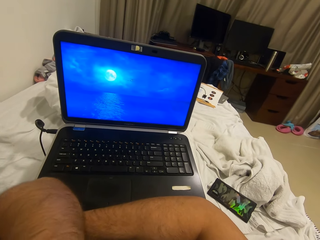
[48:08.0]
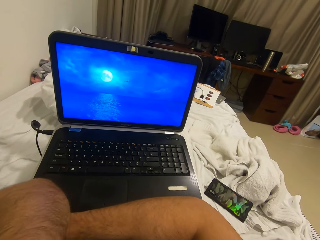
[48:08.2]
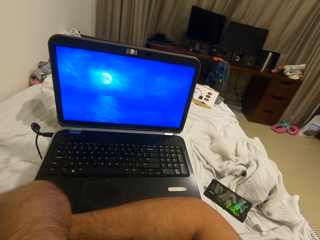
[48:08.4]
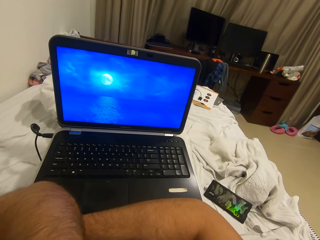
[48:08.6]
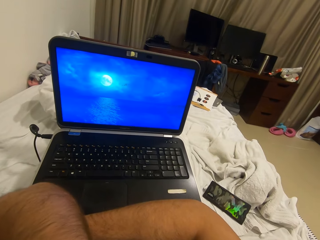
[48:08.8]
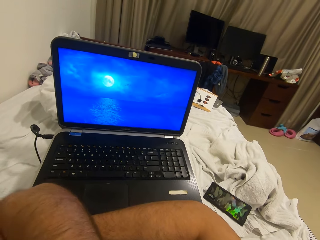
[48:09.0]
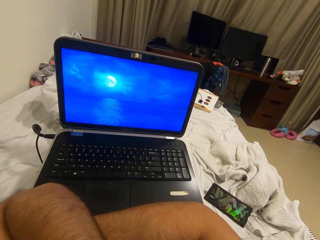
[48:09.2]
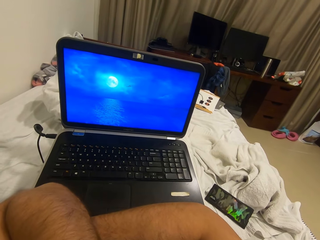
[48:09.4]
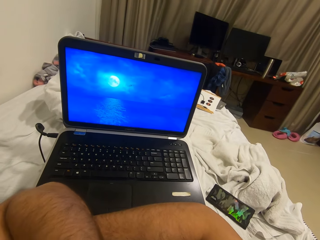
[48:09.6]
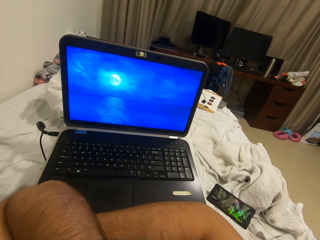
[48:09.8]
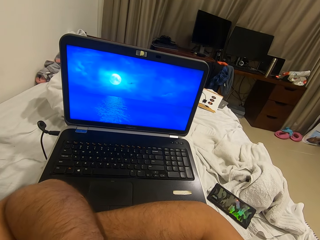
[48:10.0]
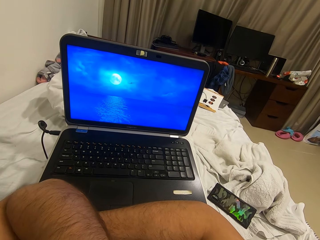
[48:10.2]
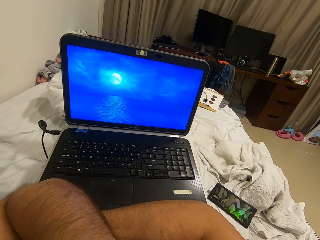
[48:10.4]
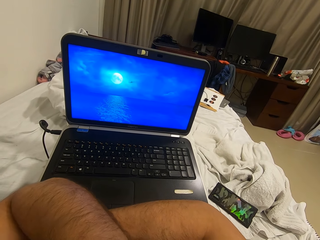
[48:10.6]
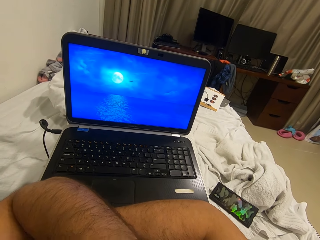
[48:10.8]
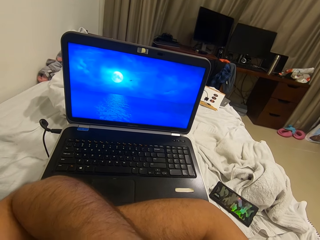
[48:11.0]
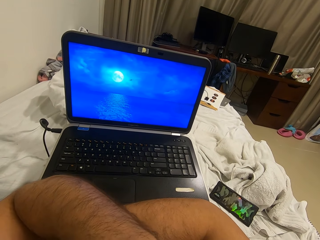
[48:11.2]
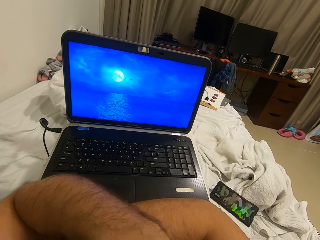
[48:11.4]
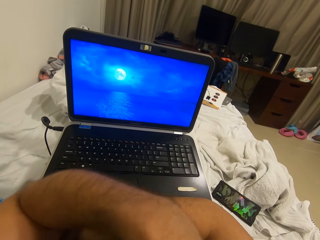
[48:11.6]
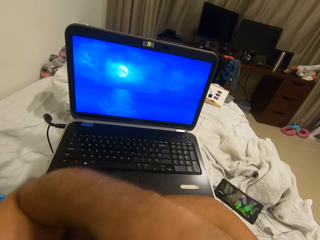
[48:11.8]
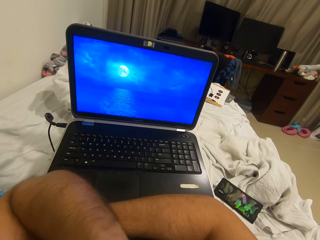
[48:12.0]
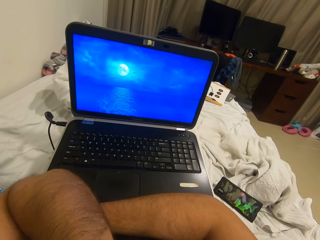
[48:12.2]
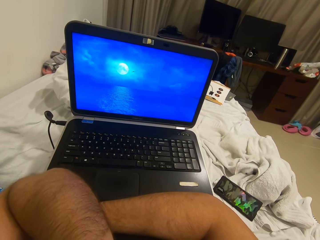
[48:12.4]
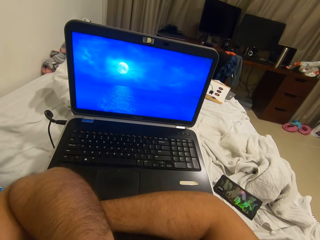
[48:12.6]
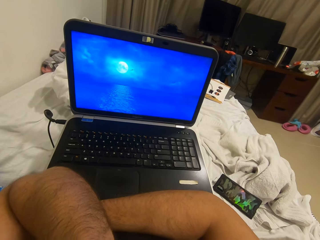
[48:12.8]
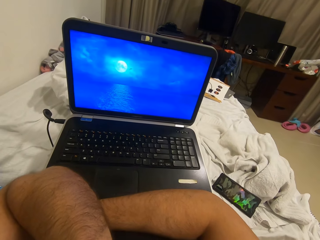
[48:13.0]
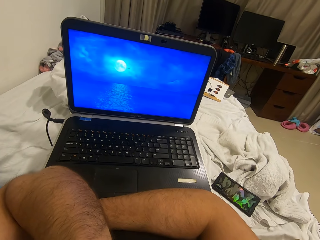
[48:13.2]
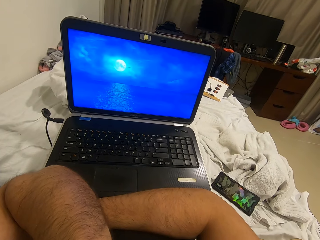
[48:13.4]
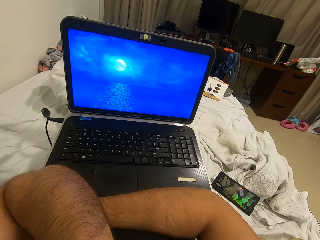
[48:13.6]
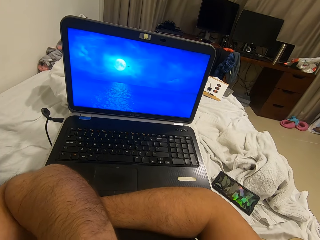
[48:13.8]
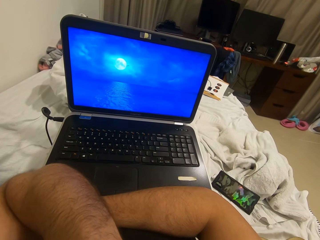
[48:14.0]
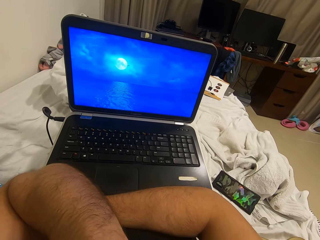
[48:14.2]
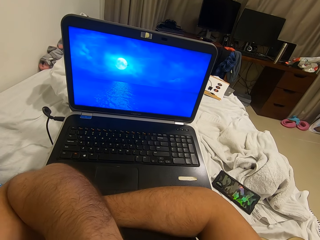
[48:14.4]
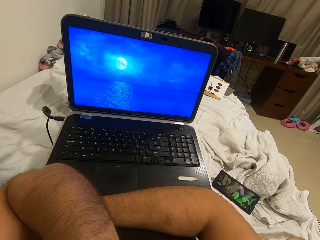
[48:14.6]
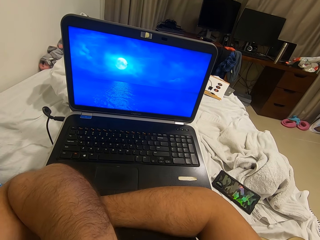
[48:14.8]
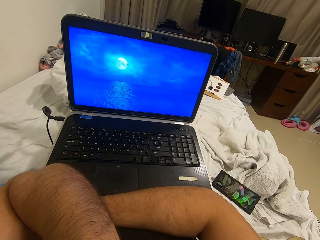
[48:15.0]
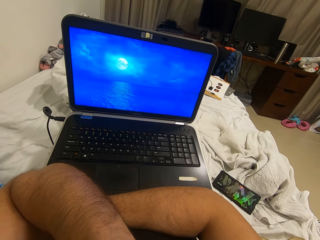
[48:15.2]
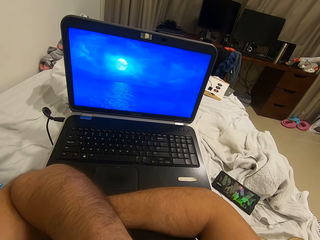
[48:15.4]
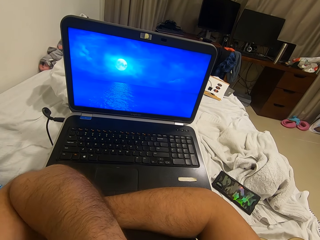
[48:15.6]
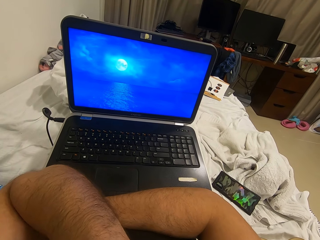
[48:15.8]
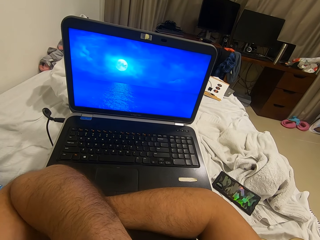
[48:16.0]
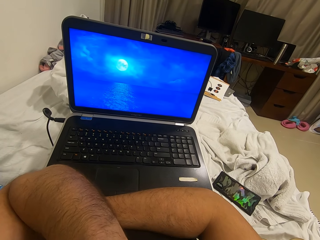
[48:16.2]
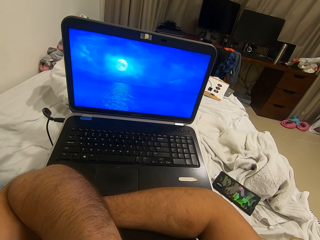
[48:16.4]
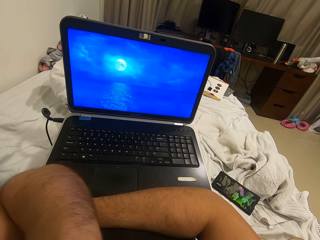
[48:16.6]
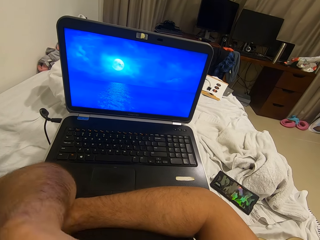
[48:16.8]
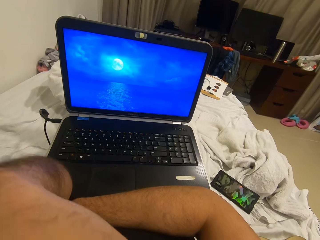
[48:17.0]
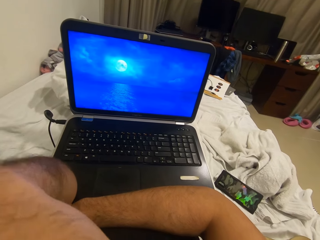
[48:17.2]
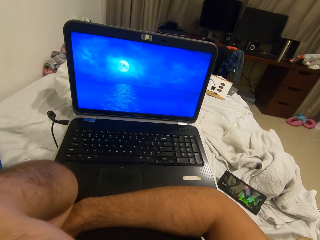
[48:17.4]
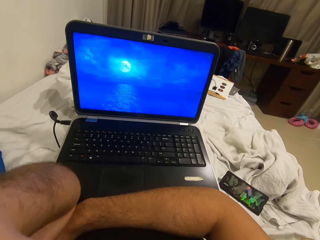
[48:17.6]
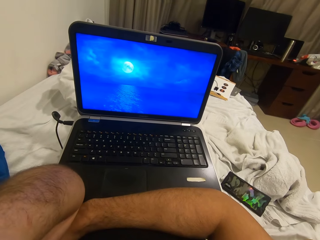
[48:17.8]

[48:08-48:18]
The camera wearer moves his hands.

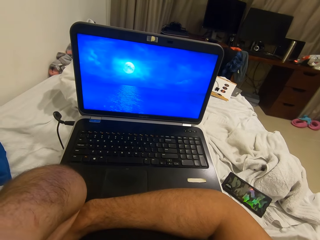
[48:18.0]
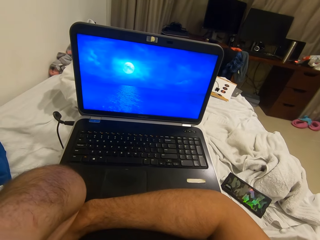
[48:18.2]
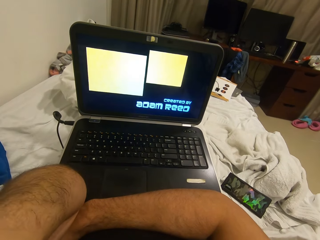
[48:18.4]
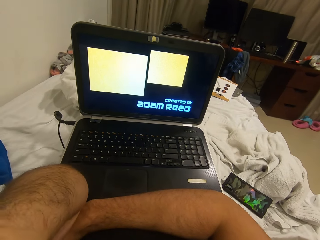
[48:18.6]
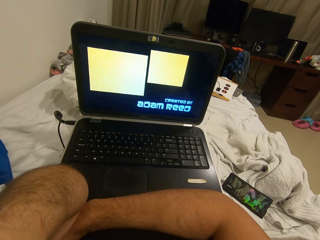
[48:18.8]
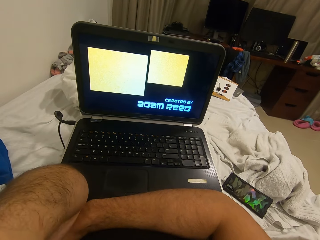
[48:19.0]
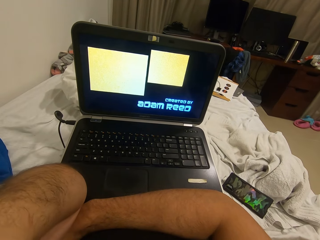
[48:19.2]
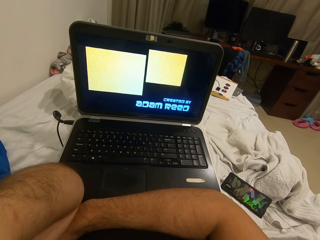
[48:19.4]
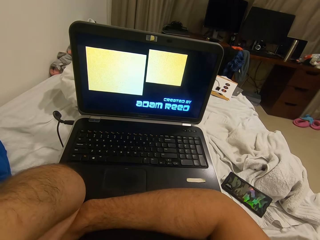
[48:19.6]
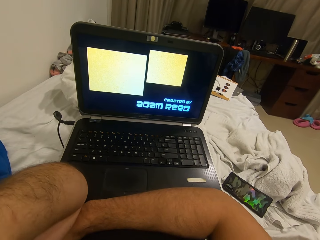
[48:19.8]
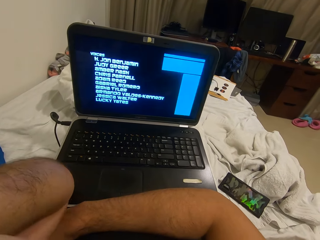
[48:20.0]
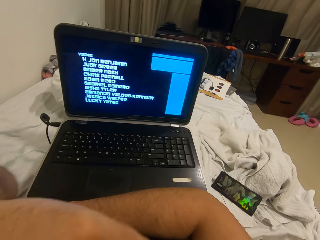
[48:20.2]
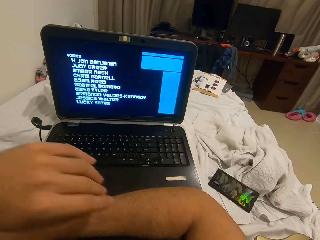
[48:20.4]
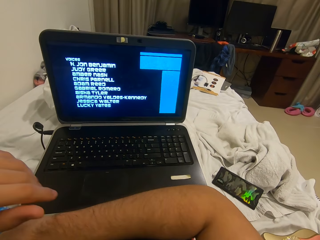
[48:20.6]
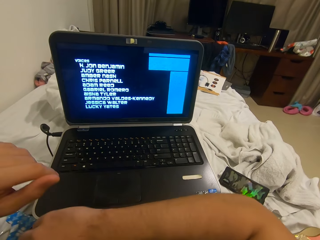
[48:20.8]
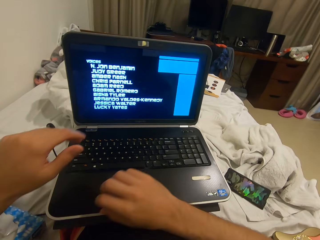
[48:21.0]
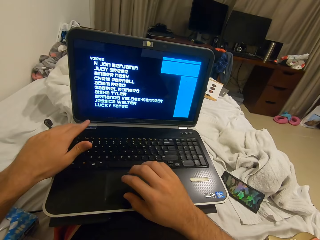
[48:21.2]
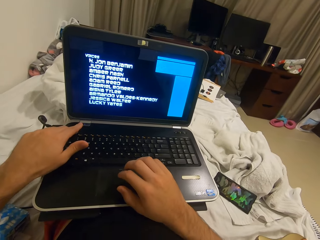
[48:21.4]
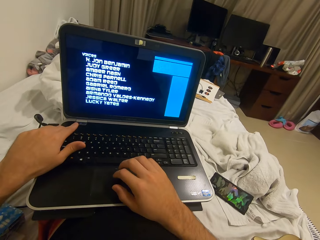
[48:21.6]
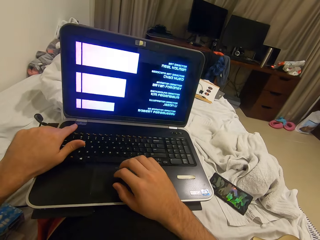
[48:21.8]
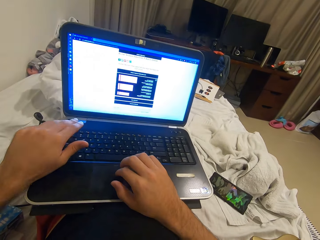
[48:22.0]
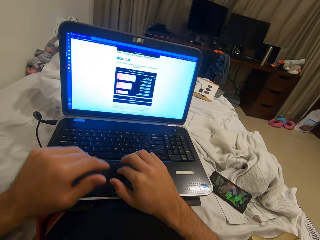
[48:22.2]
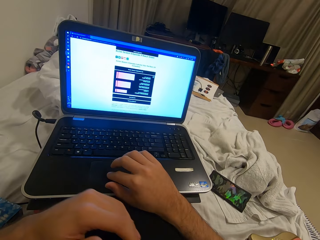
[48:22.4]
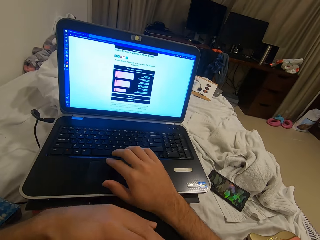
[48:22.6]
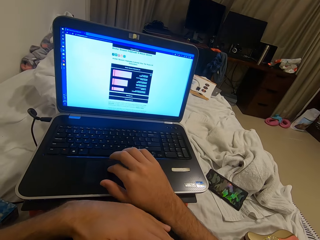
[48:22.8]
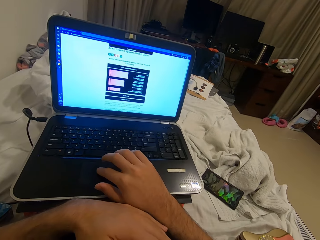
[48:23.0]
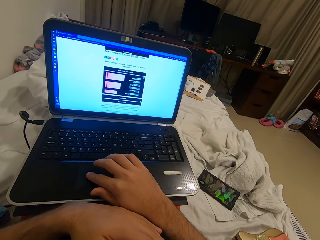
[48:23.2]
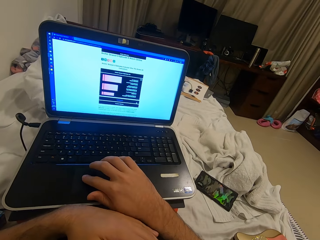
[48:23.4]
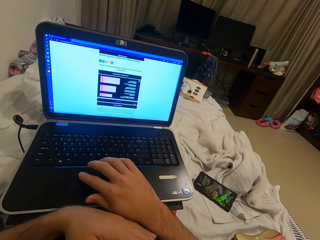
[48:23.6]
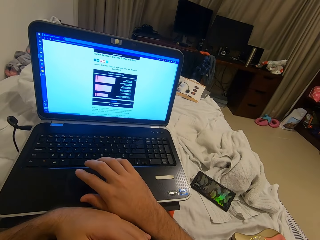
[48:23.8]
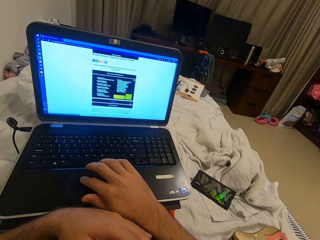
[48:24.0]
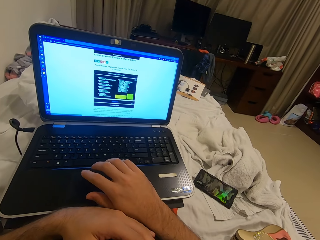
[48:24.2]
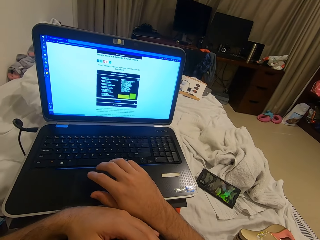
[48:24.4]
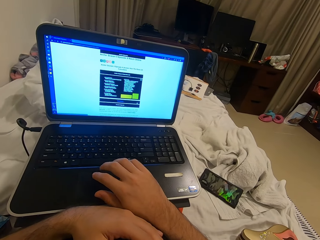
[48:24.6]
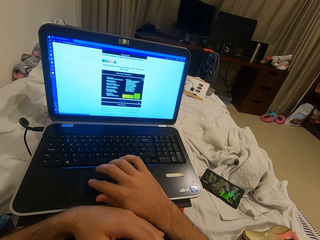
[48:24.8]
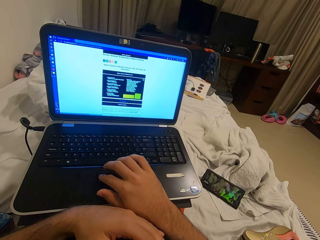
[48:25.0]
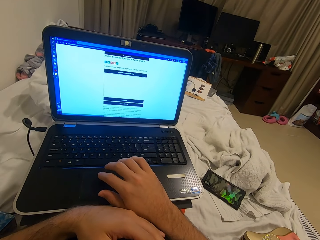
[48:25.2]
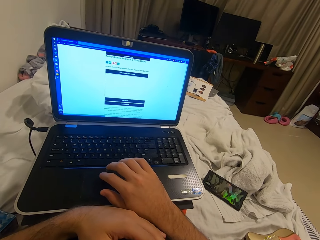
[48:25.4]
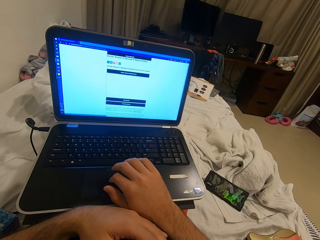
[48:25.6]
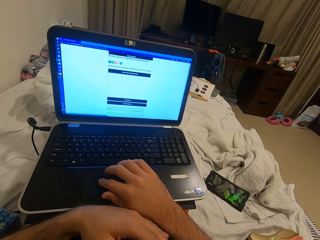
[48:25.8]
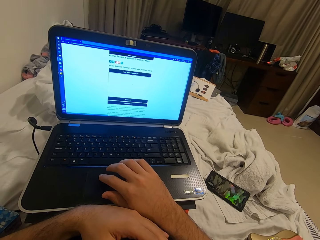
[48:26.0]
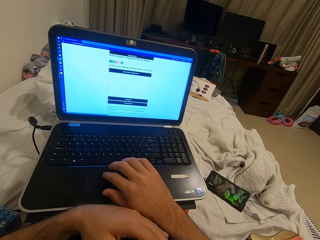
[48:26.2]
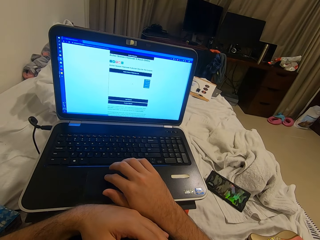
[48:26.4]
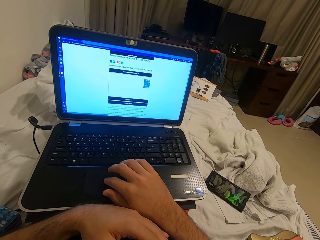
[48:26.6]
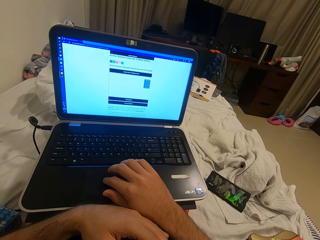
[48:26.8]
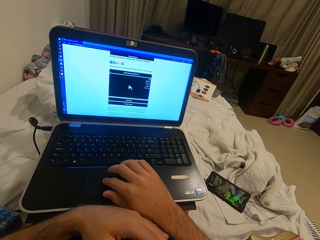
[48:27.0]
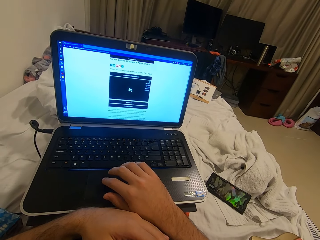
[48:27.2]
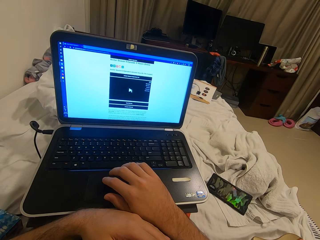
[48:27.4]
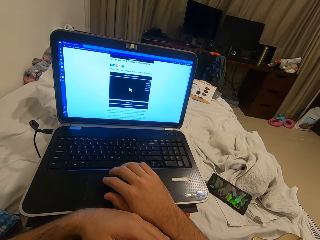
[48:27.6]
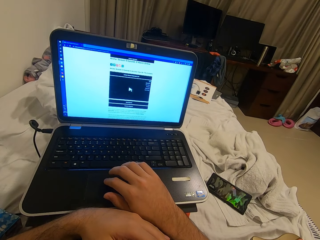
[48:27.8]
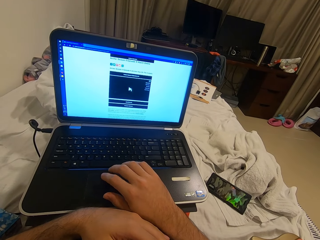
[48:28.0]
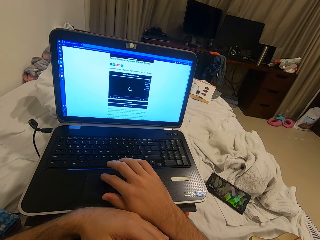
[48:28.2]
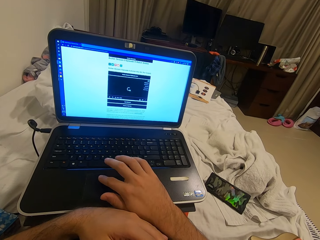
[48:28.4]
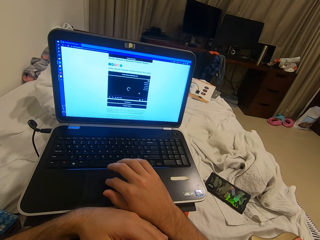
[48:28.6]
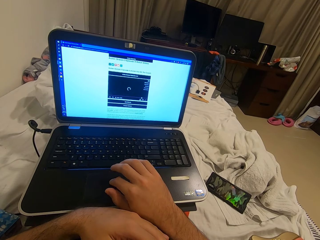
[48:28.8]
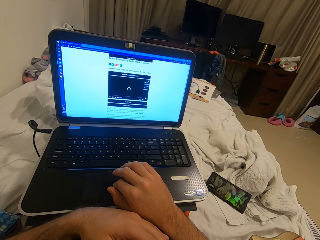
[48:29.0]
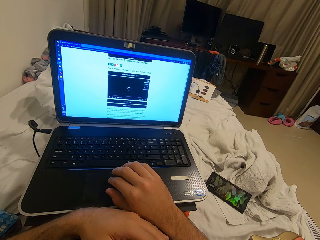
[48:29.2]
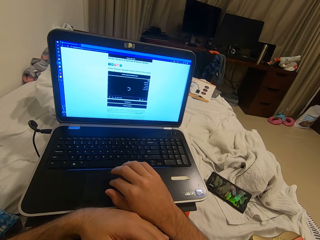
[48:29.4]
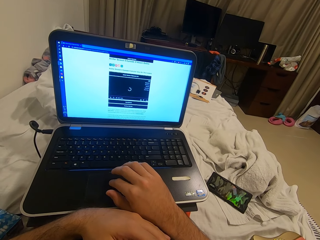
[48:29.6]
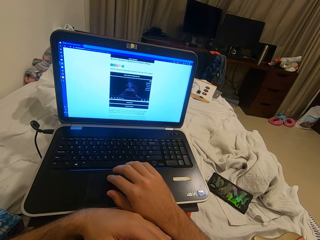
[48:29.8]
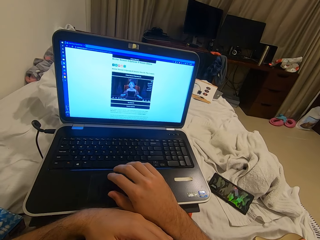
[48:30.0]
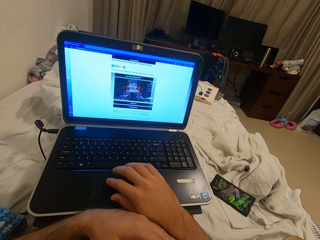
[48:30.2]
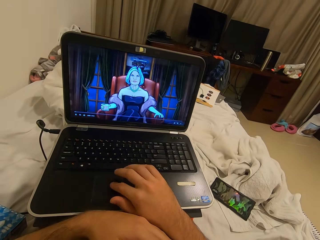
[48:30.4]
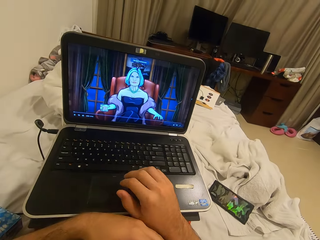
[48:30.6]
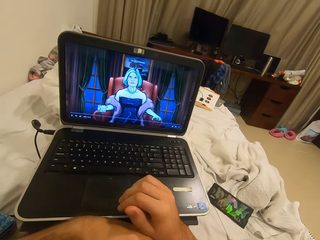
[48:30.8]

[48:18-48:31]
The camera wearer drops his left hand. He operates the trackpad of the laptop with his right hand and clicks on a key on the laptop with his left hand. He touches the laptop.
